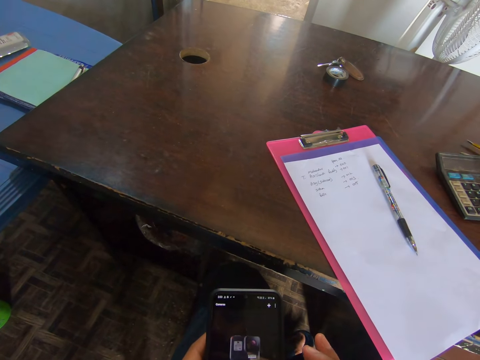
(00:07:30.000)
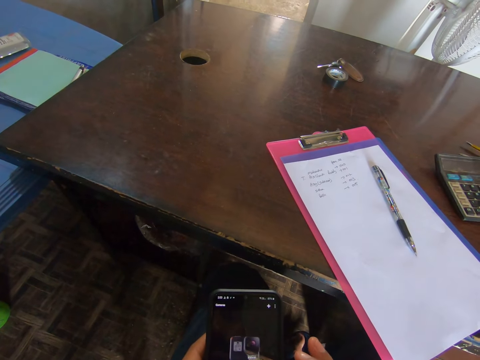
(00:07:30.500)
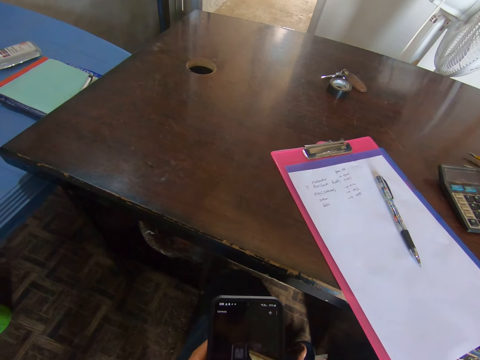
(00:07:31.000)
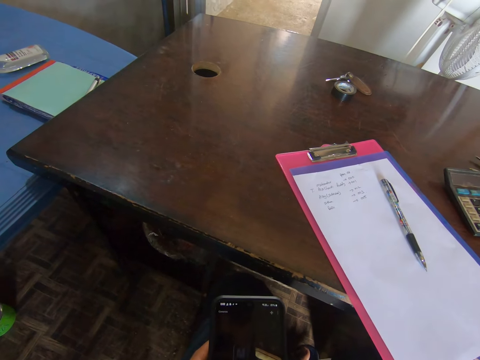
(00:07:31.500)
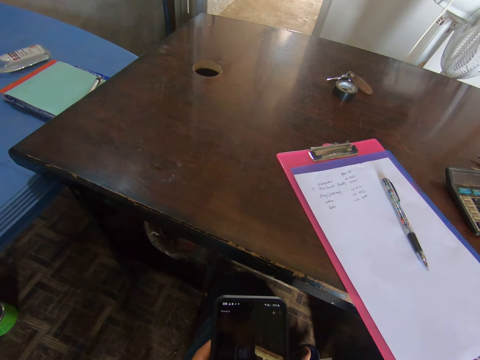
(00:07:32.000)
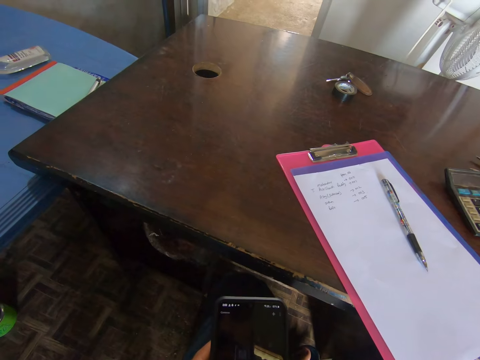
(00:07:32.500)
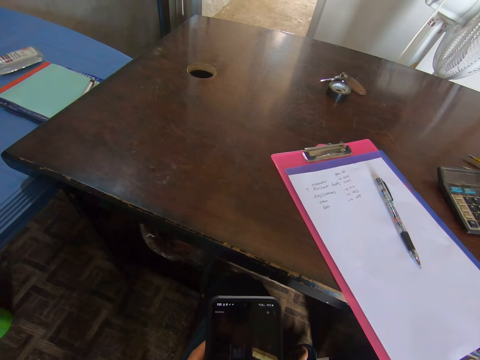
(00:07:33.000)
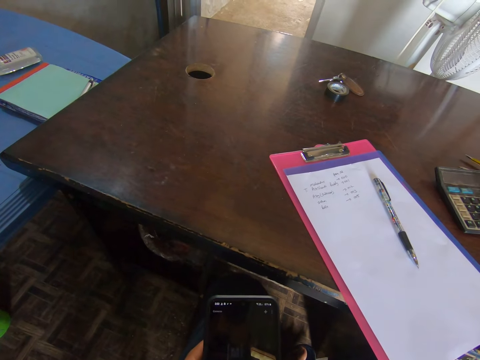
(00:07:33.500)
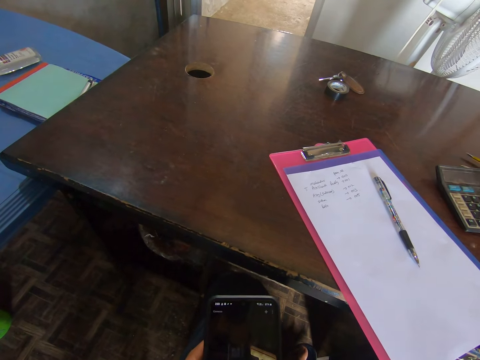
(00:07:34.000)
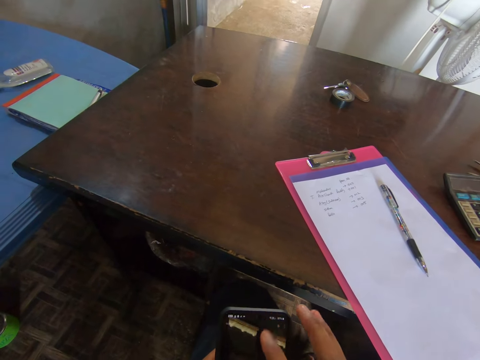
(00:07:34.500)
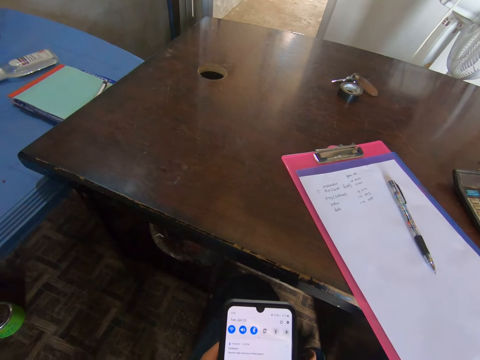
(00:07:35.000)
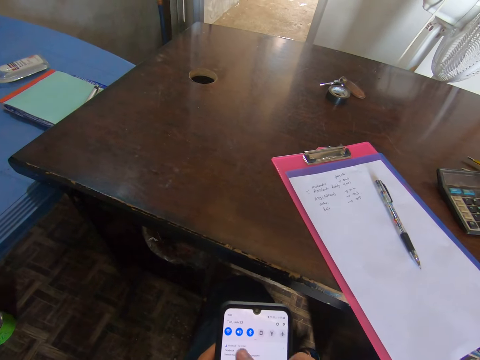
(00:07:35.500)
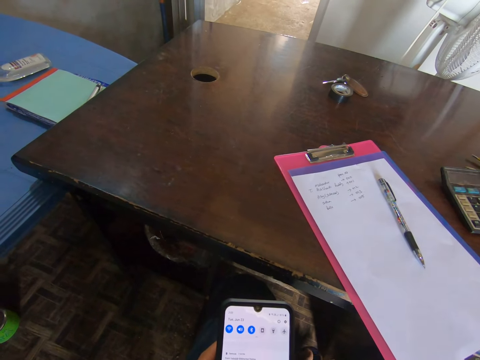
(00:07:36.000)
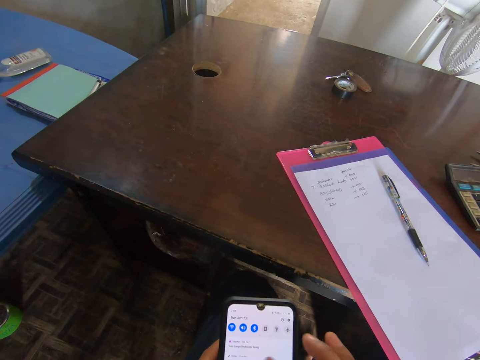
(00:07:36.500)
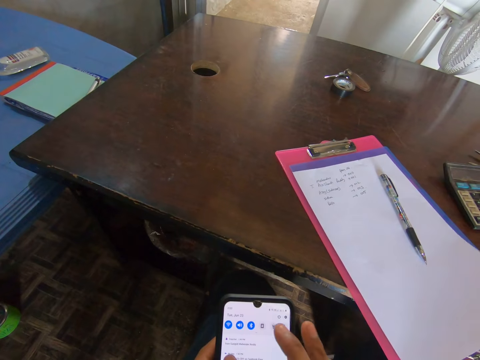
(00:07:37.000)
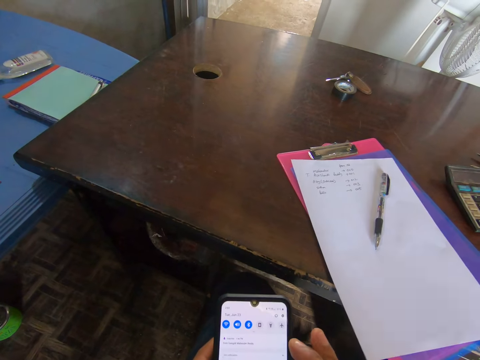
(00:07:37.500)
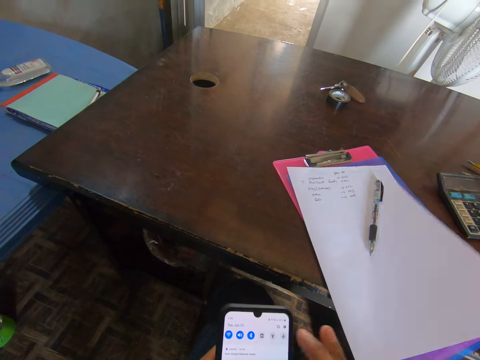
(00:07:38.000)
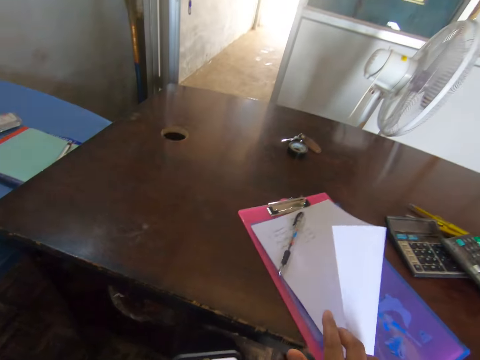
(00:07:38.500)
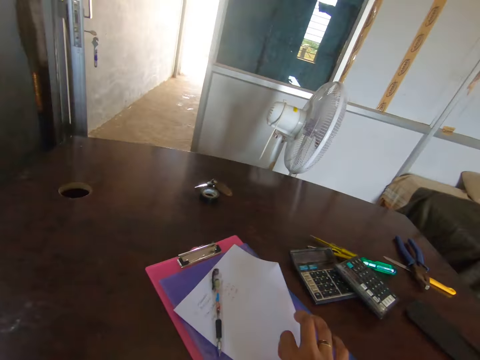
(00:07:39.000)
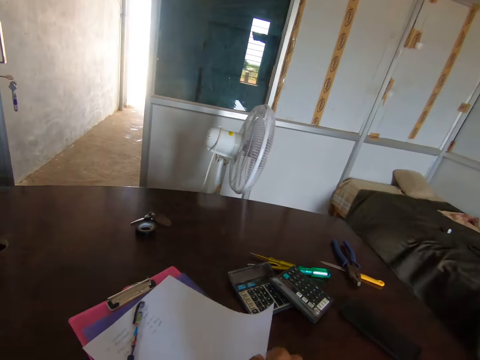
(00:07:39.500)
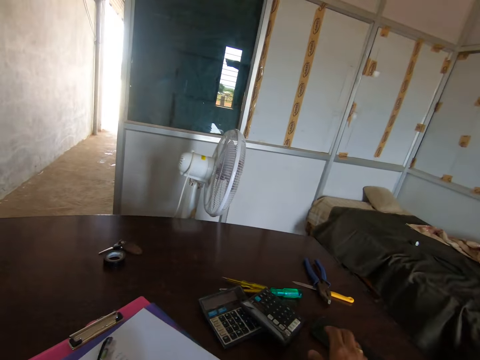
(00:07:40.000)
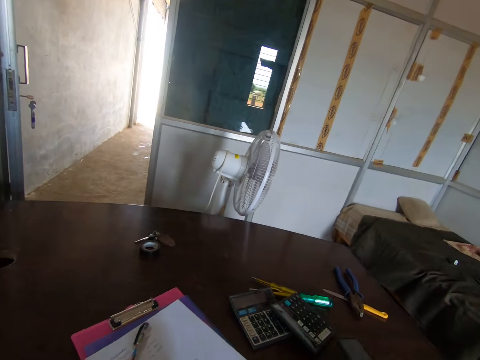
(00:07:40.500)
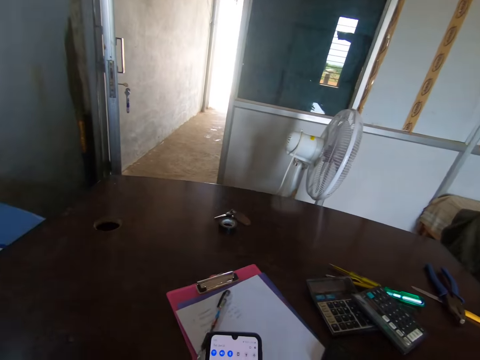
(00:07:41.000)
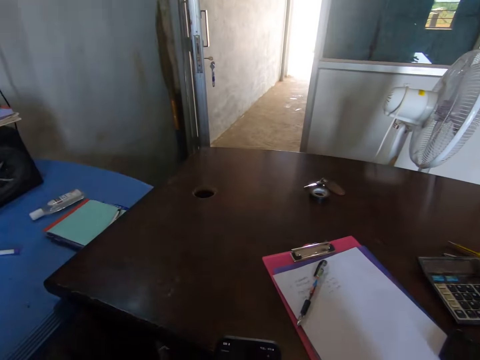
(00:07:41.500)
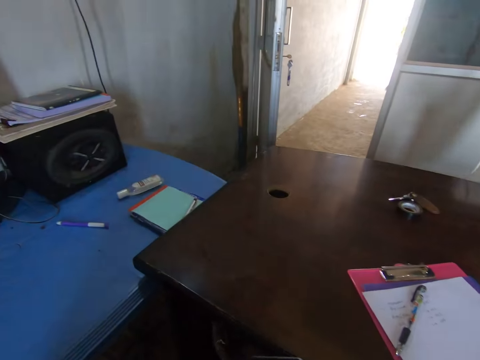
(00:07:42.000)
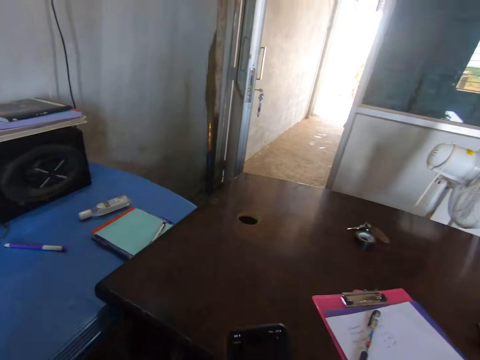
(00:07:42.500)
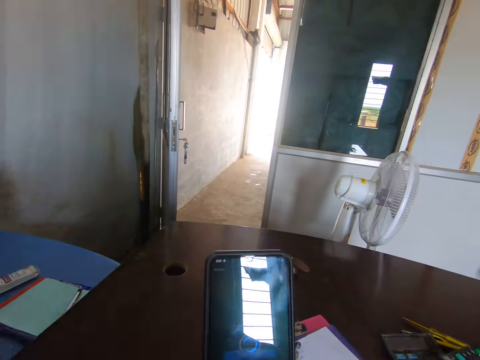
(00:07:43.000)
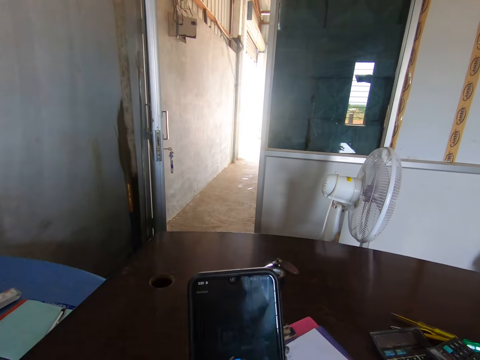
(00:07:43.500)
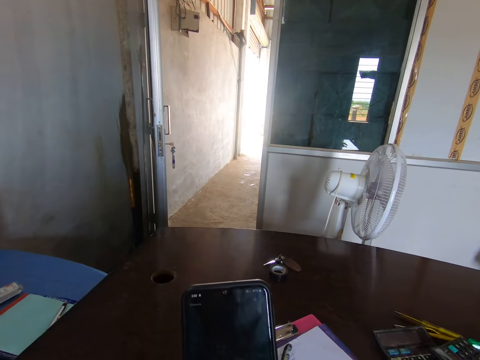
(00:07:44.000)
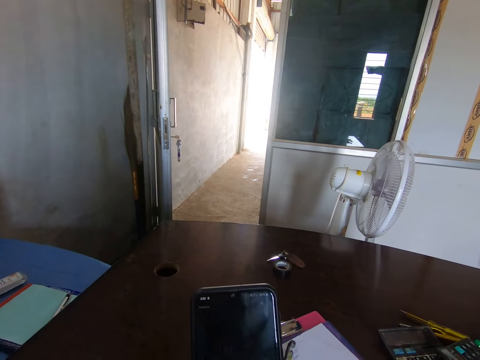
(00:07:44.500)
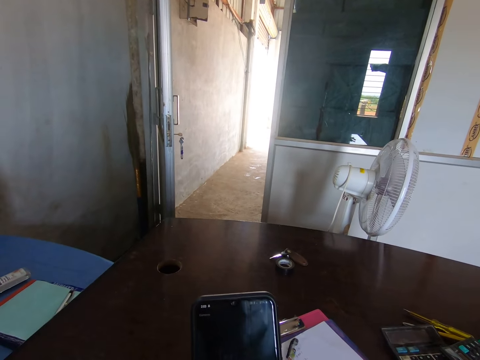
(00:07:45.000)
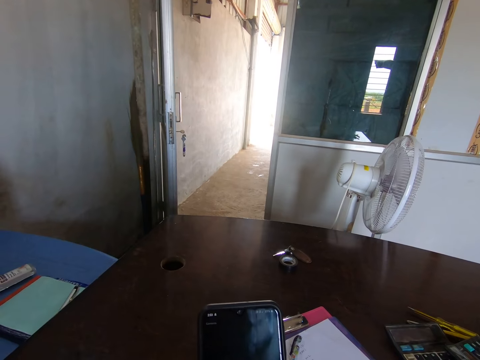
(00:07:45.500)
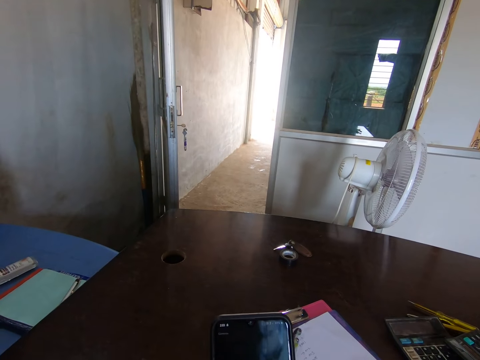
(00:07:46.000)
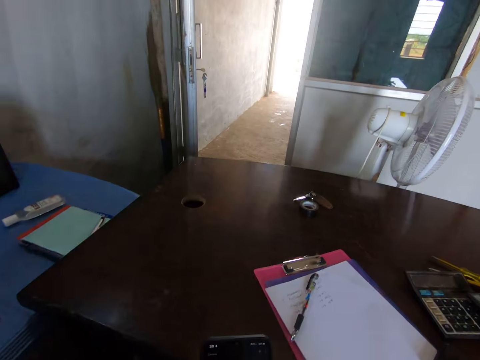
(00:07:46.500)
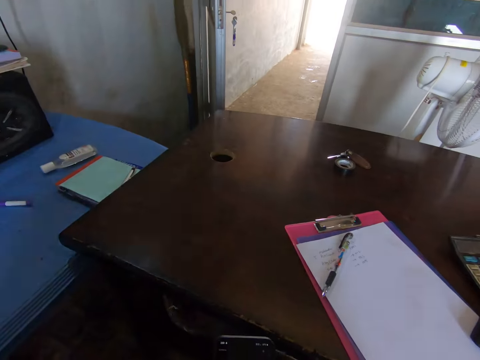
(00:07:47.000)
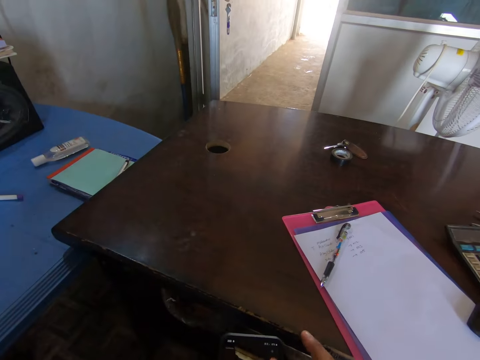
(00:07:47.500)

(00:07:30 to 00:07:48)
The camera wearer folds a paper. They hold a blowing paper. They browse the mobile phone. They operate on the phone.

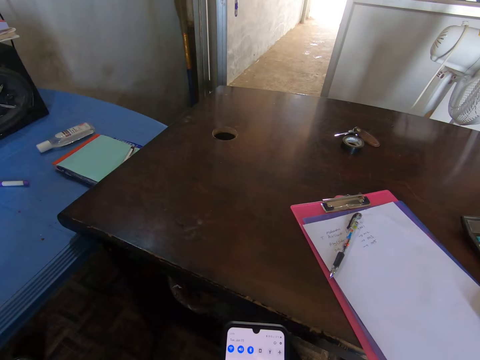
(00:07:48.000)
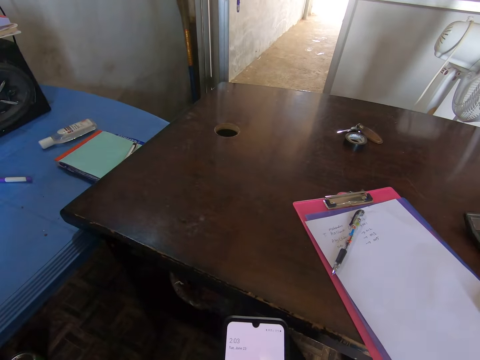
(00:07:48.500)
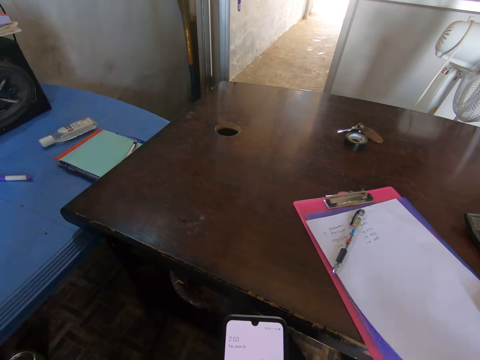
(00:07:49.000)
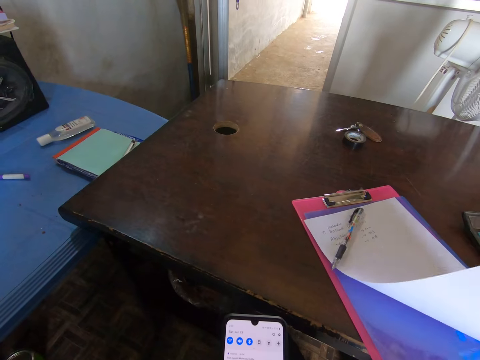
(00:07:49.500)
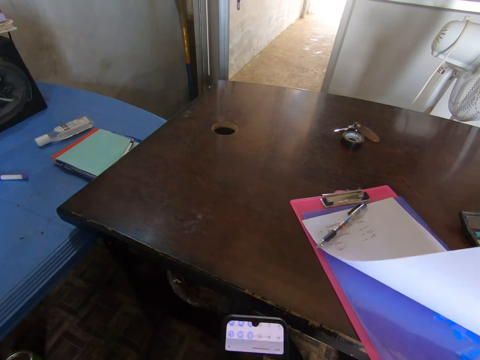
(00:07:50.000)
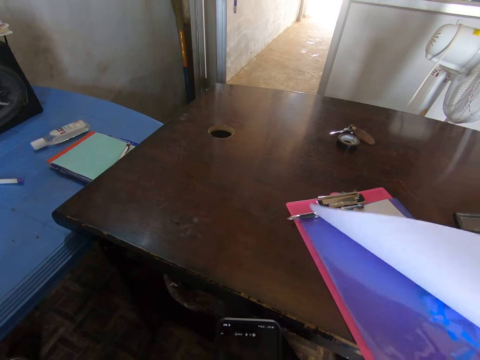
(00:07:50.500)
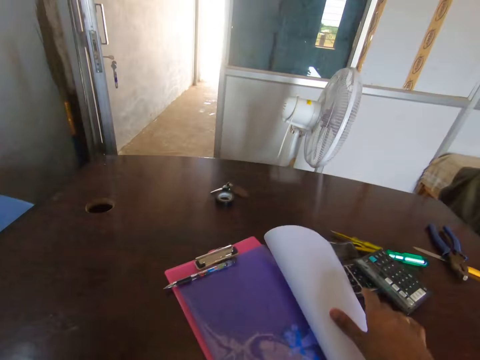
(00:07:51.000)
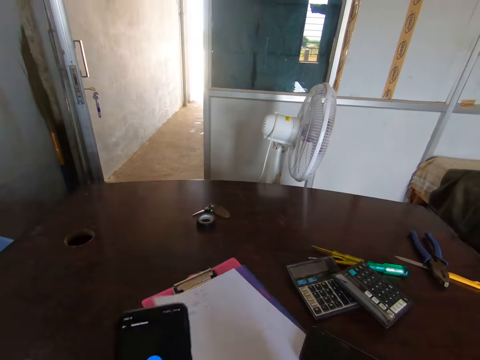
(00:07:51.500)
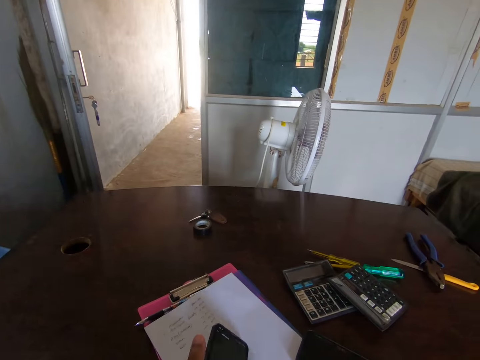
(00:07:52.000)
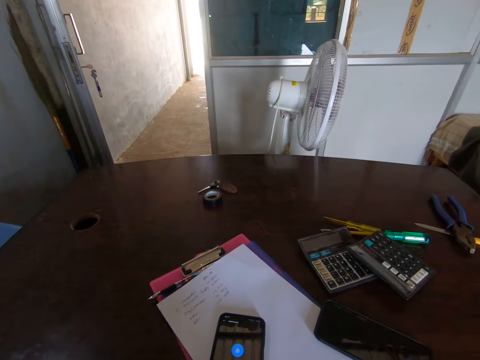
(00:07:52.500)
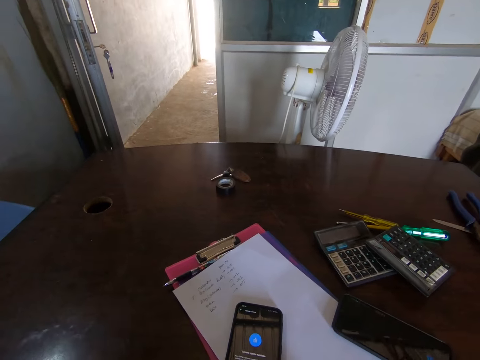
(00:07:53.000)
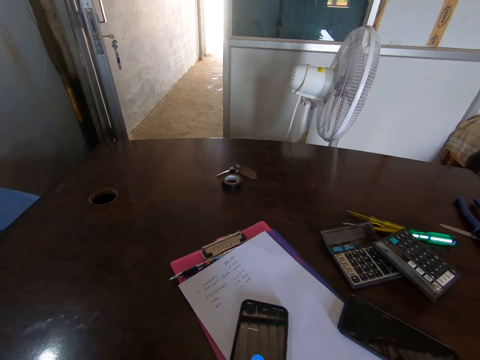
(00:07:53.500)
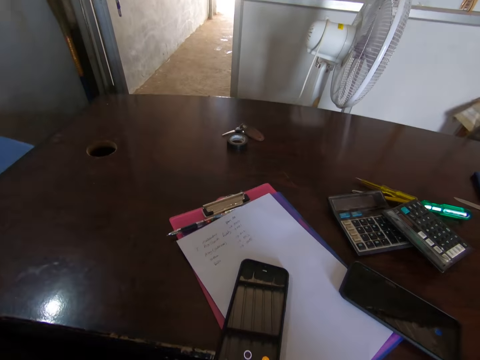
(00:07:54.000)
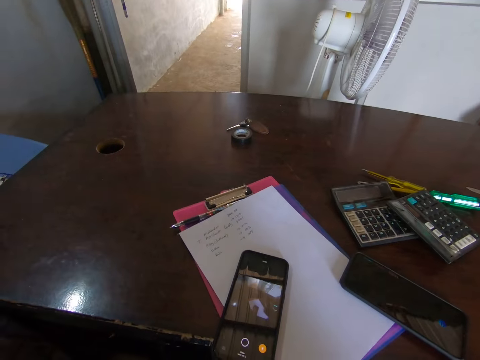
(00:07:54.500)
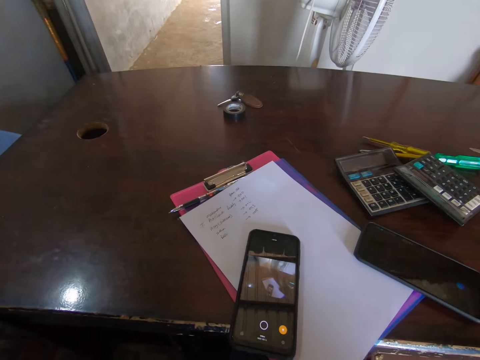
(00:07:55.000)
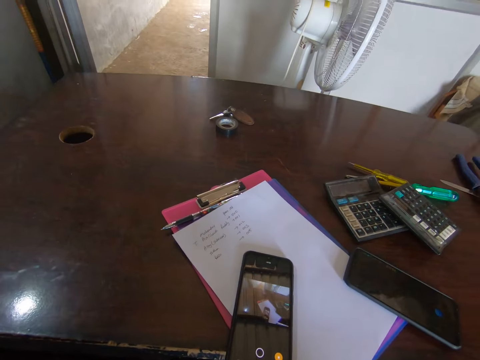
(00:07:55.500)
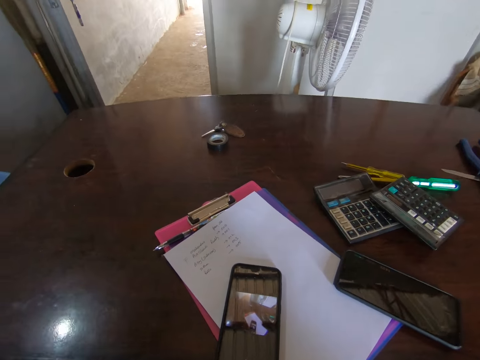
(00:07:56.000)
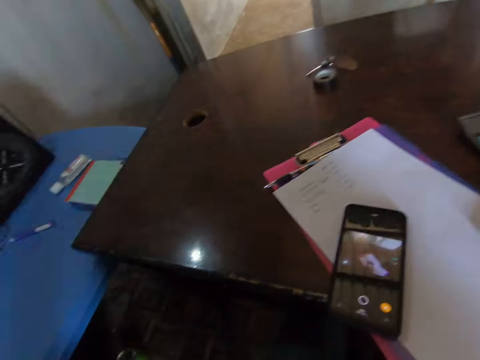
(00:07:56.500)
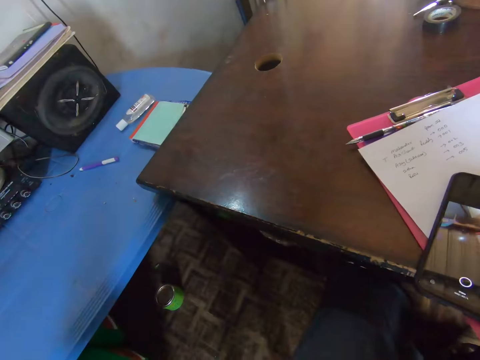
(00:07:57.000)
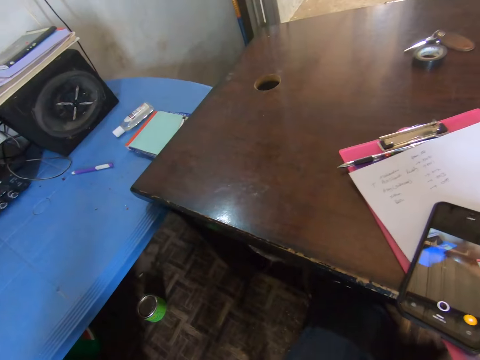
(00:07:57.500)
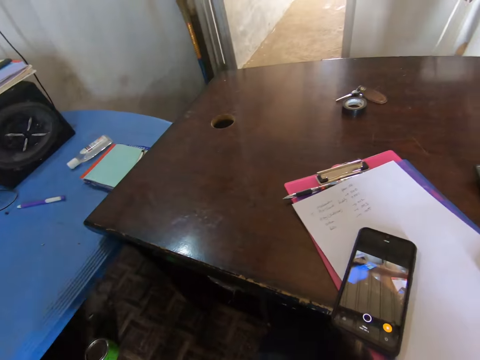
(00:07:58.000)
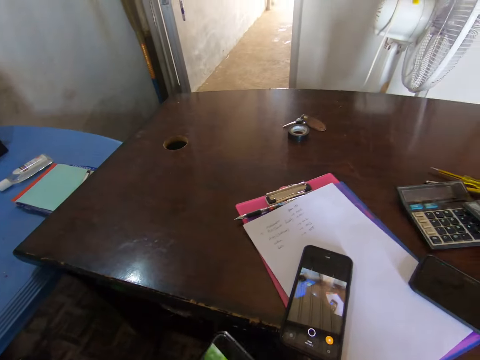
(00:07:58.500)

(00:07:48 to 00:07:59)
The camera wearer folds a paper. They hold a blowing paper. They put the mobile phone down on the blowing paper. They operate on the phone. They browse the mobile phone.
